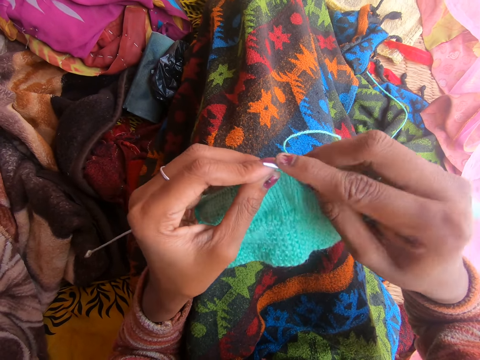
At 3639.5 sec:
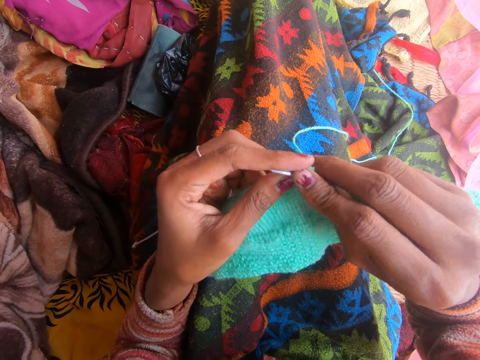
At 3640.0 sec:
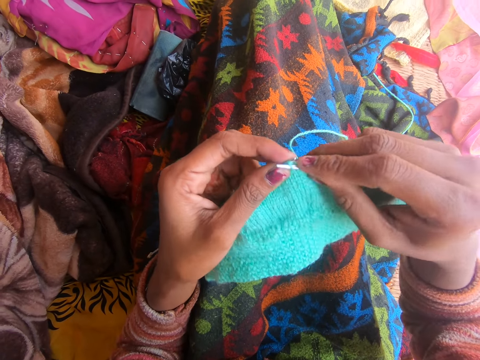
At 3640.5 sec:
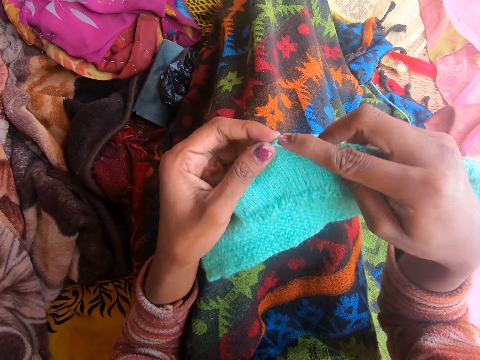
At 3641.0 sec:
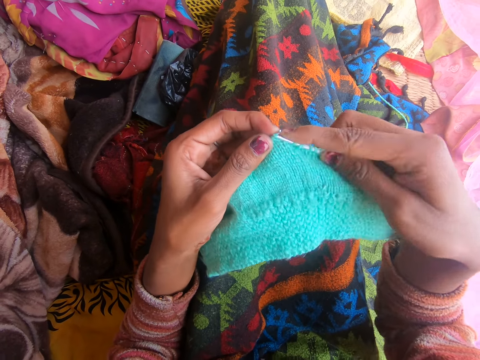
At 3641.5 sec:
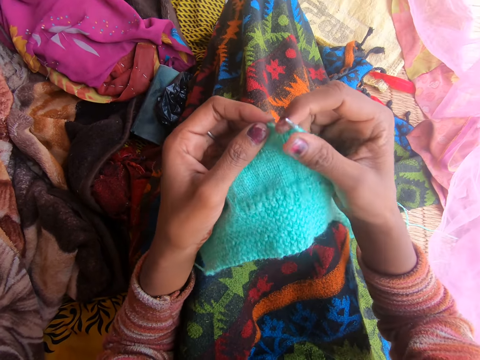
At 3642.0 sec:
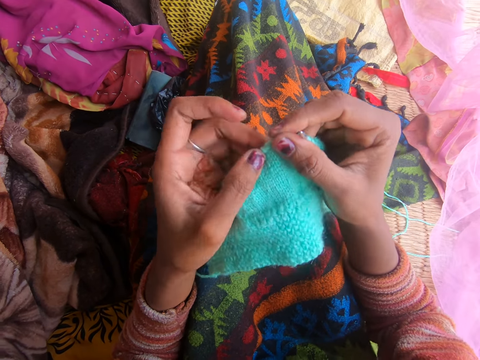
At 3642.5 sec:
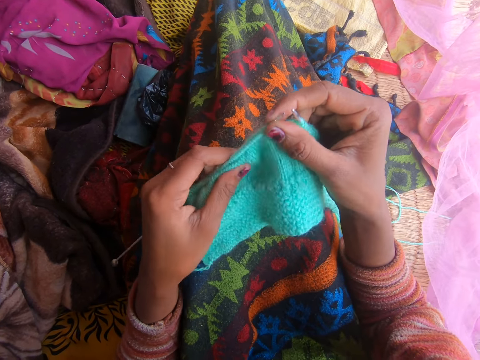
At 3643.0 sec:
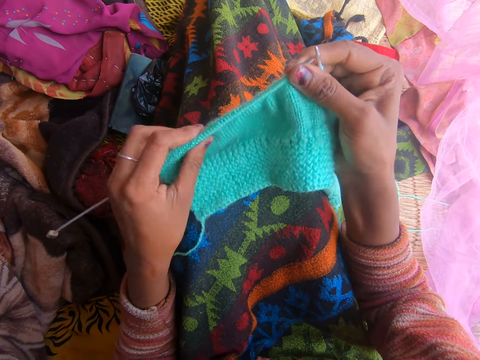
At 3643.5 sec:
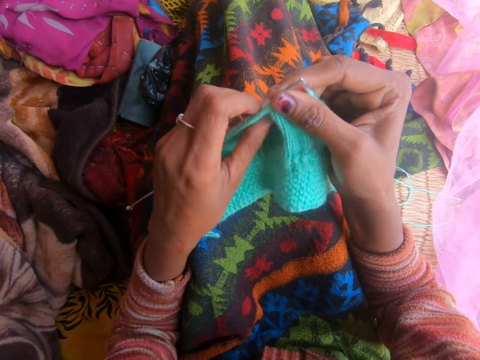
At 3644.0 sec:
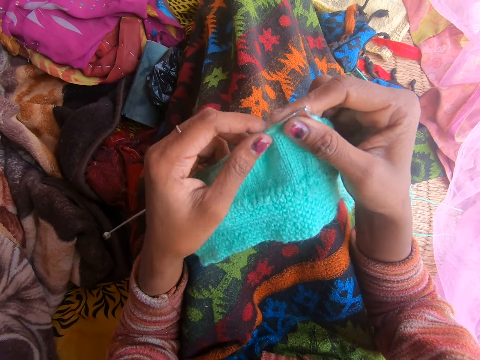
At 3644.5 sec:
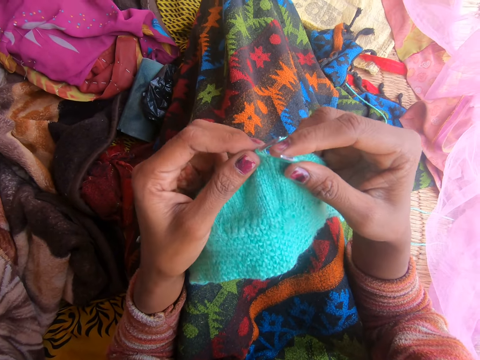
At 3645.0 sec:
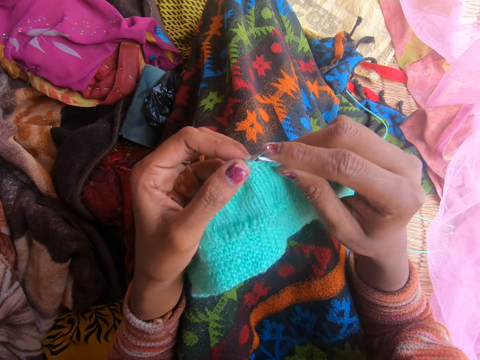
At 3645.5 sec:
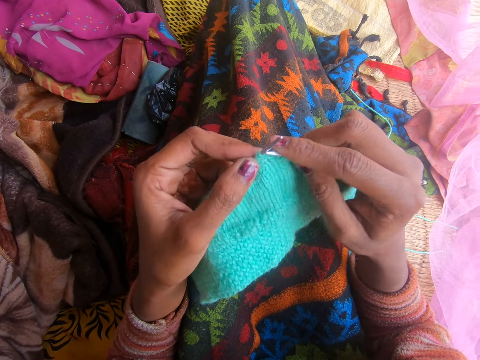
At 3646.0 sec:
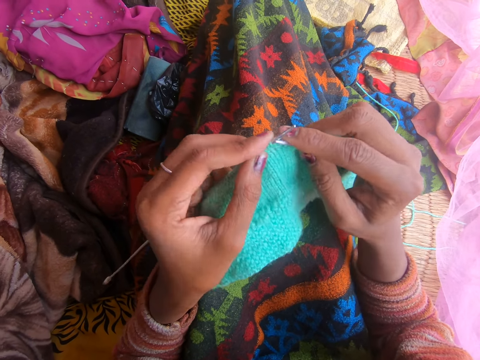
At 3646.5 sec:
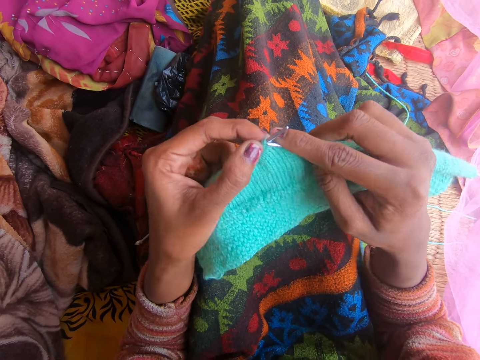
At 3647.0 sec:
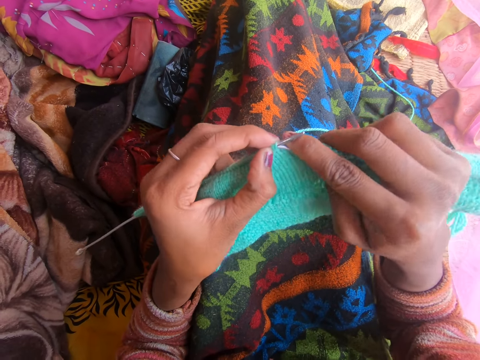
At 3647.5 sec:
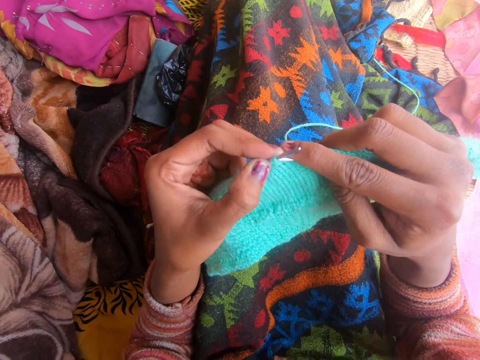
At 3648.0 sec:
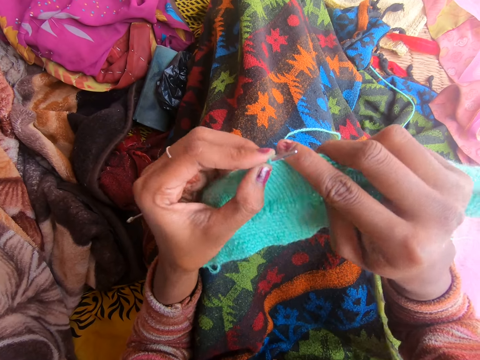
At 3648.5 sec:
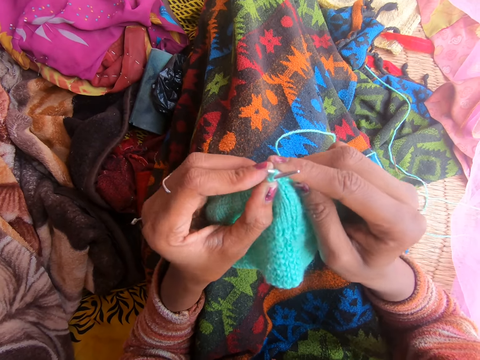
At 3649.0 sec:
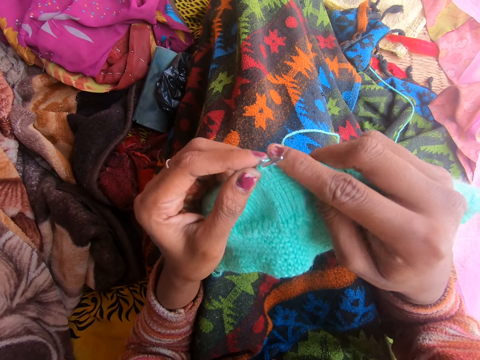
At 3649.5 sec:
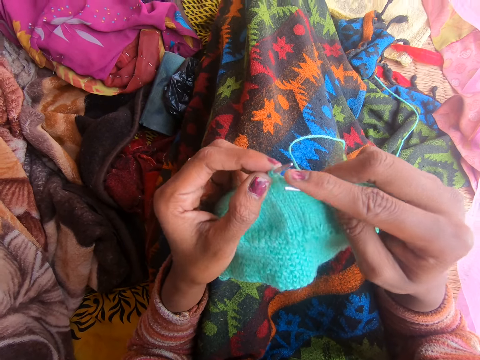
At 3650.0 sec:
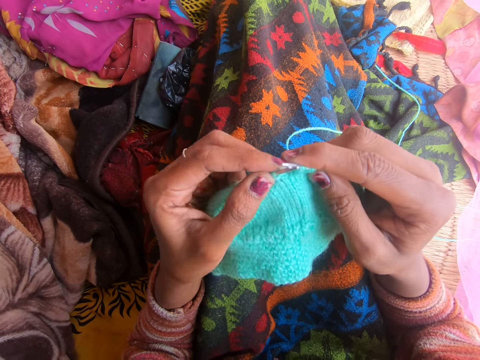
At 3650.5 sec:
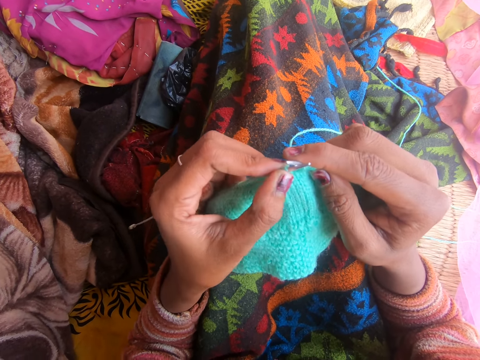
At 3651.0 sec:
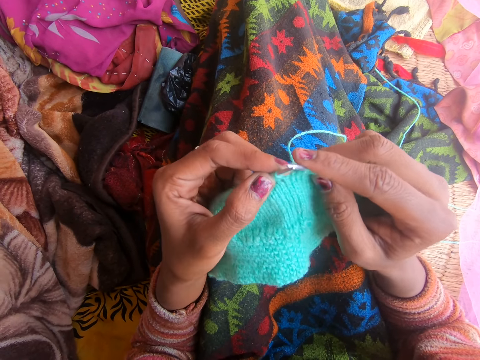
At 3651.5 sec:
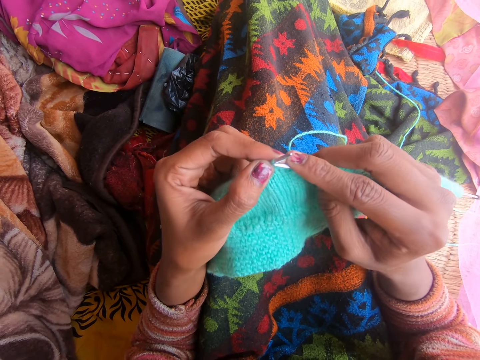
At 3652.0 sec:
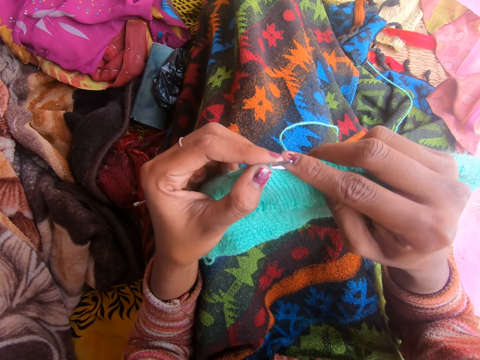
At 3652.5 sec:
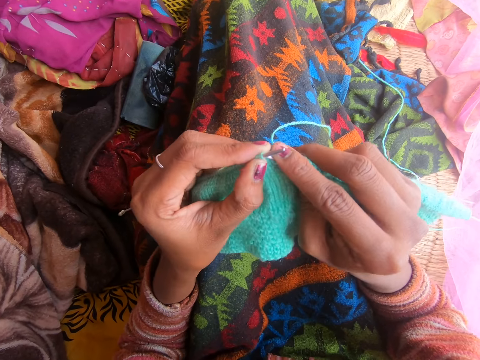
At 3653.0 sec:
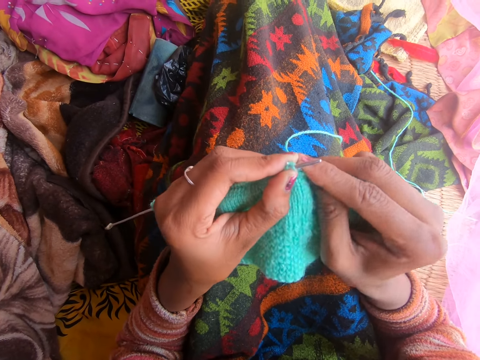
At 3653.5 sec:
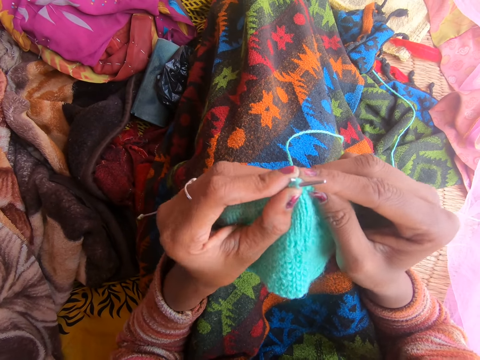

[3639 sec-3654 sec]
The camera wearer adjusts the fabric on the left knitting pin. They converse. They knit the fabric.

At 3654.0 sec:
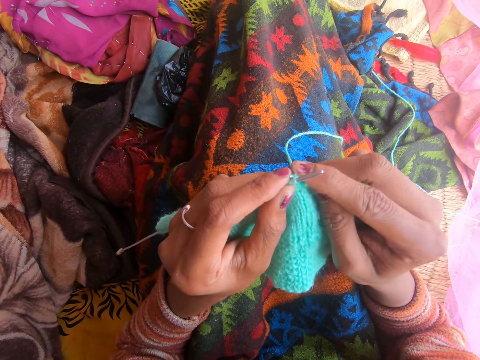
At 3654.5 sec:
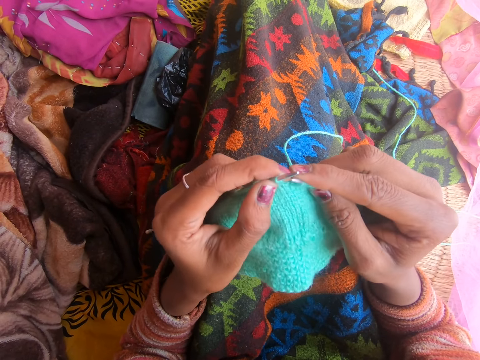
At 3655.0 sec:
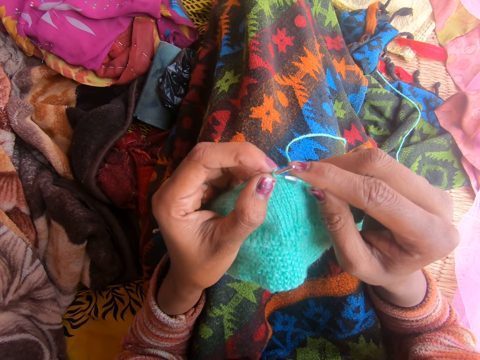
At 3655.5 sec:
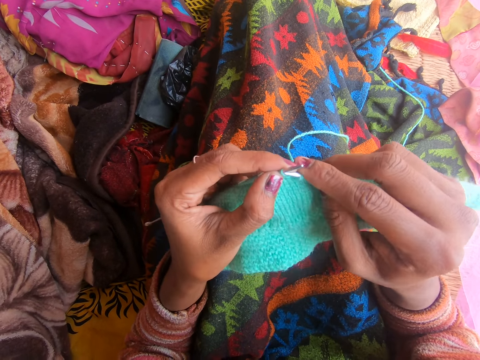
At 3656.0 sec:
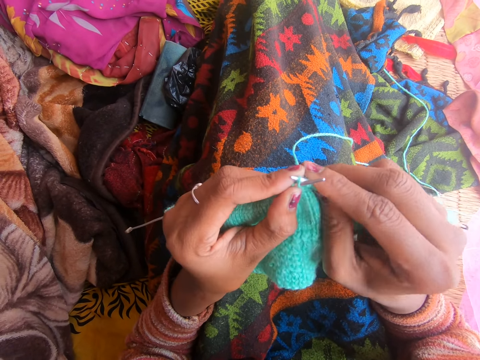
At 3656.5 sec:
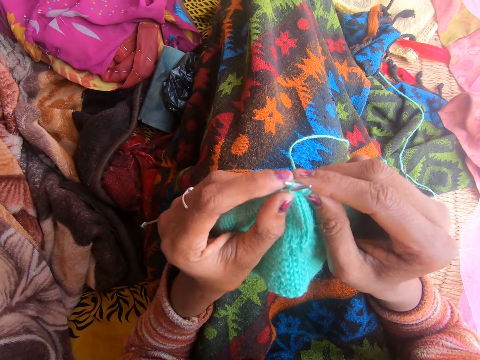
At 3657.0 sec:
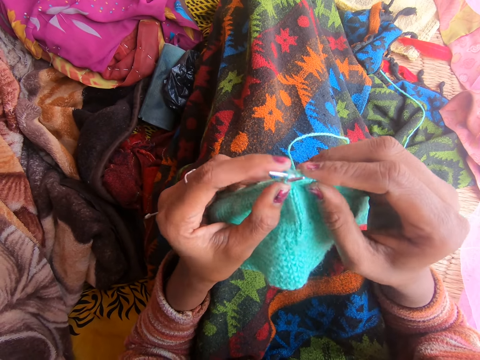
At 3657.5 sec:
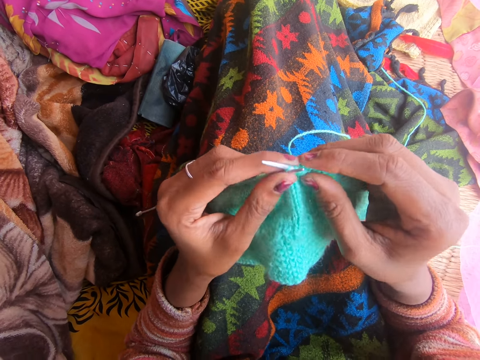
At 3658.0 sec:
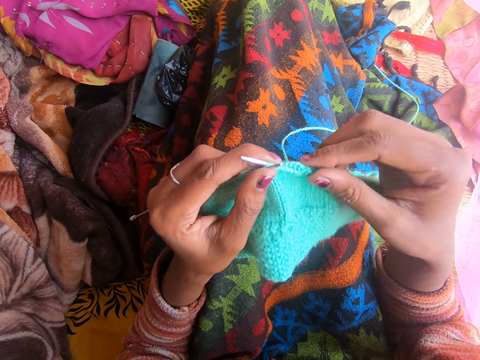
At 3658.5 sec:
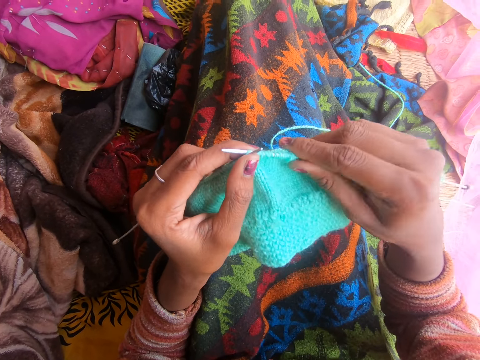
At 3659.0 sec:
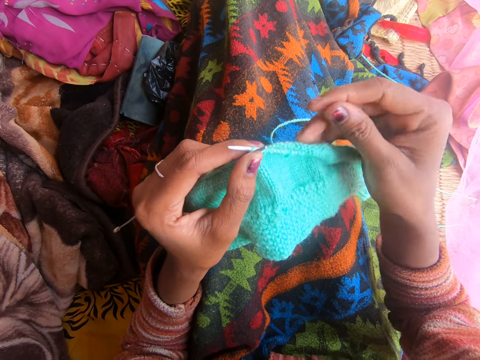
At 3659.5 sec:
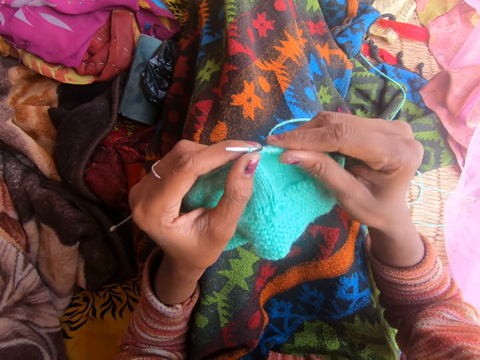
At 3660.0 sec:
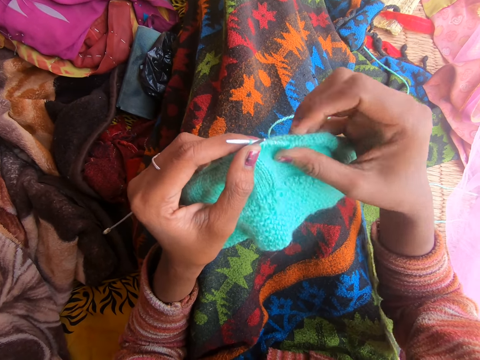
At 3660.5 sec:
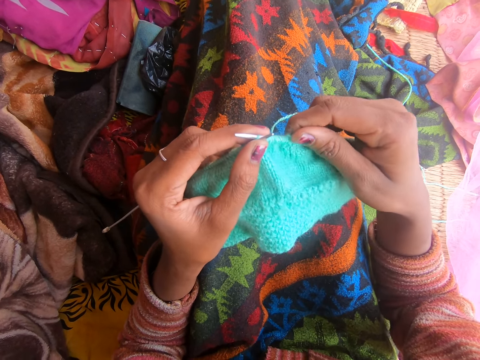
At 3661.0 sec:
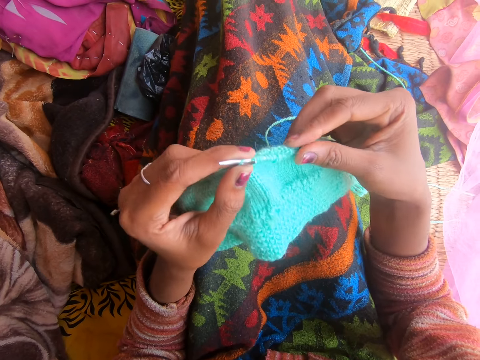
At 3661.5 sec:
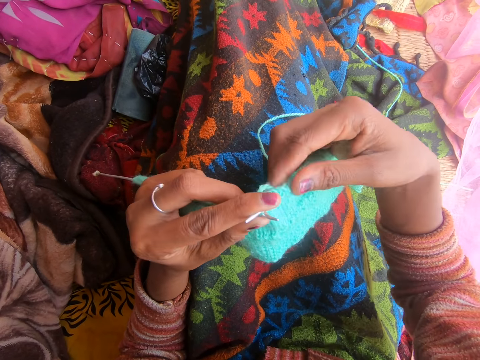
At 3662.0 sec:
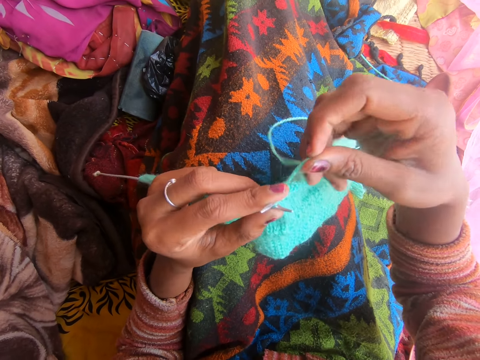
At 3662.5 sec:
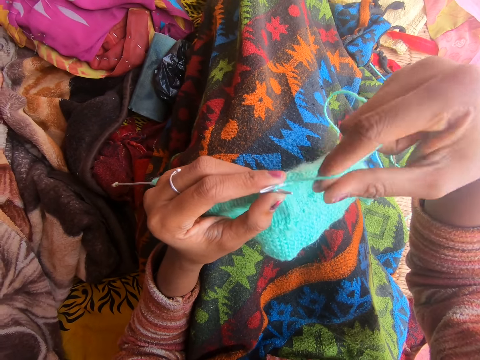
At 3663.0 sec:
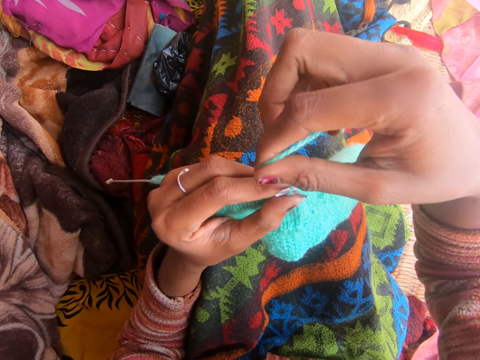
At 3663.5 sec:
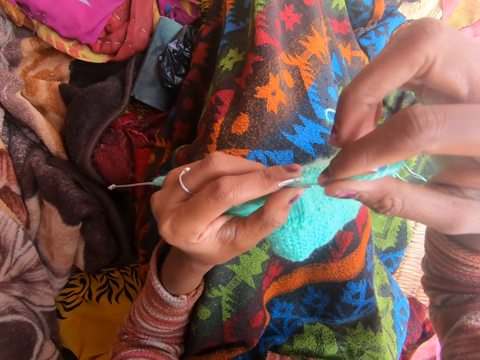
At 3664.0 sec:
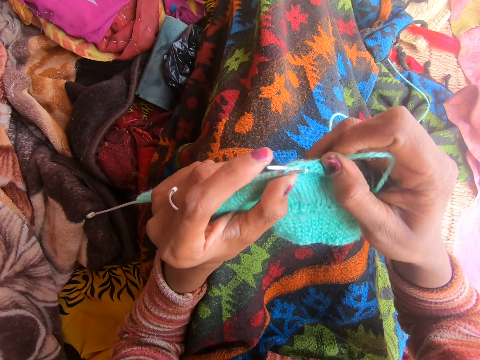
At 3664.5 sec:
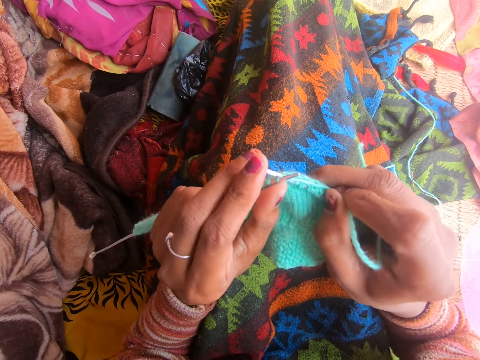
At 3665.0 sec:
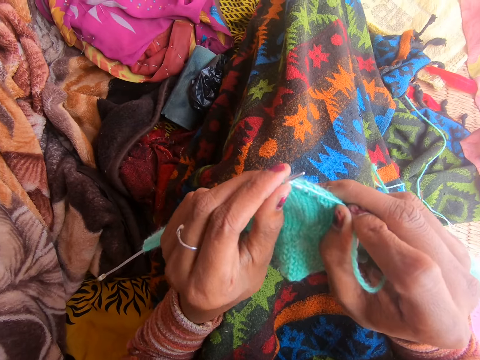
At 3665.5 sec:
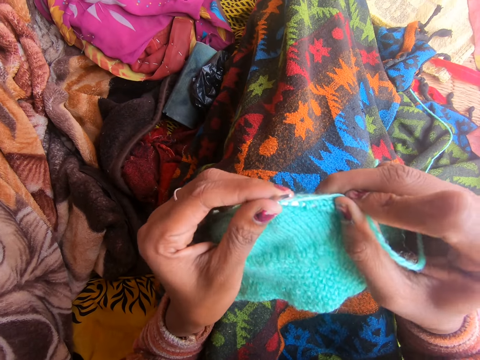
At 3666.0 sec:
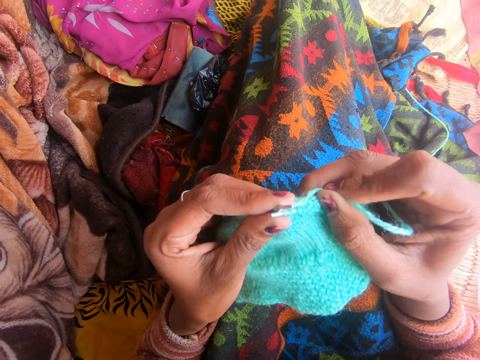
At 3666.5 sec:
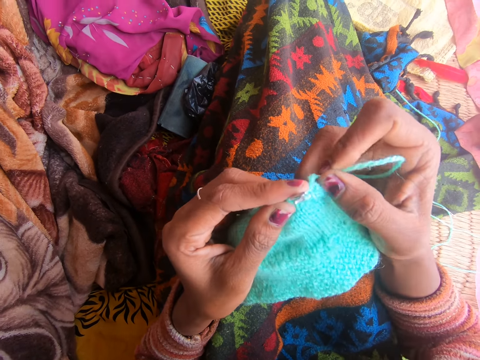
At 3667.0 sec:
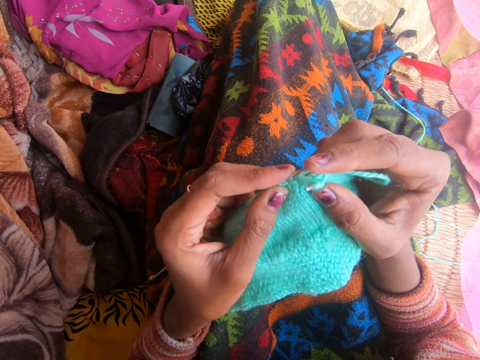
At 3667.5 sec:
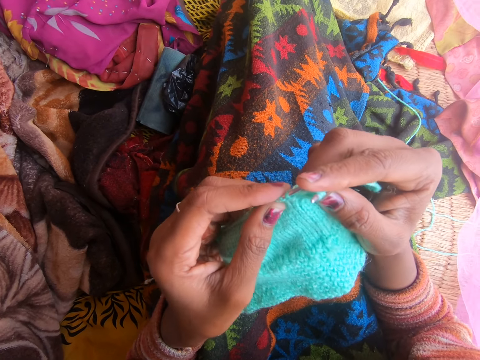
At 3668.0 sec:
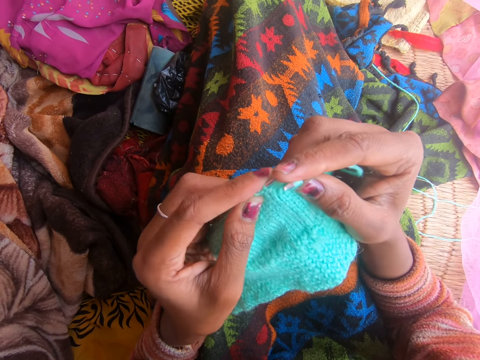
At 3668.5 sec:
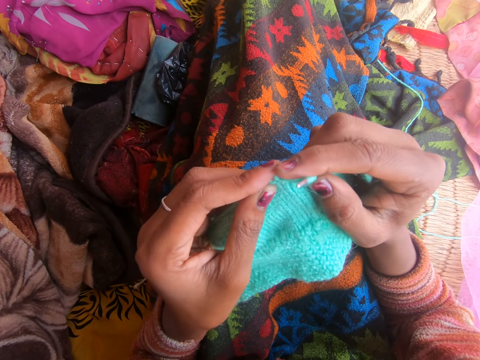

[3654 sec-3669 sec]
The camera wearer adjusts the fabric. They knit the fabric with the knitting needle.
